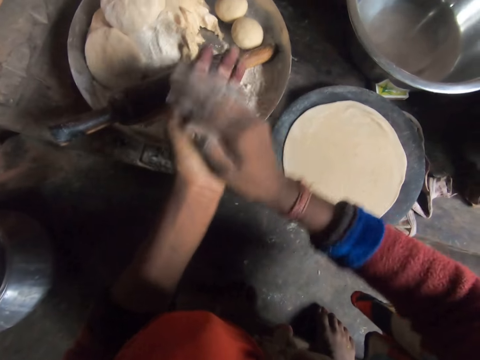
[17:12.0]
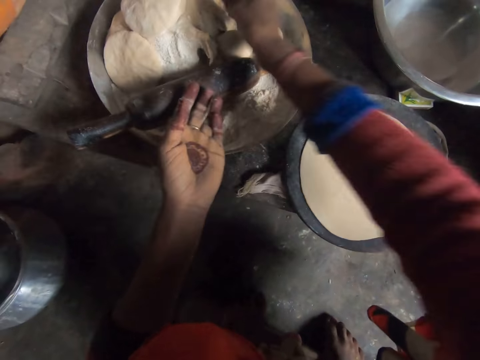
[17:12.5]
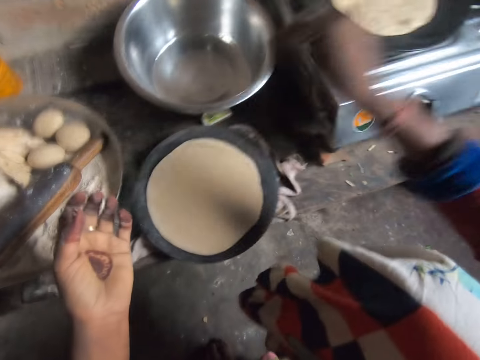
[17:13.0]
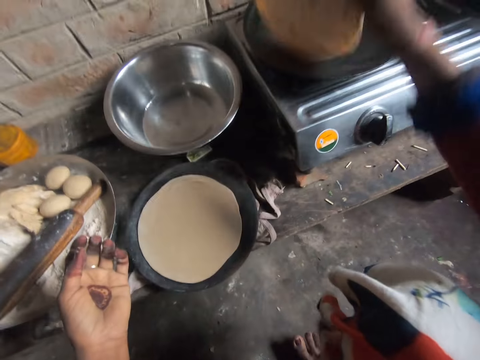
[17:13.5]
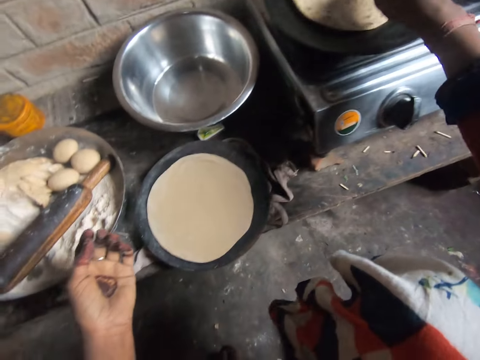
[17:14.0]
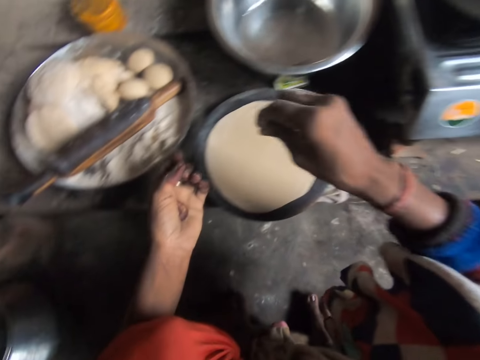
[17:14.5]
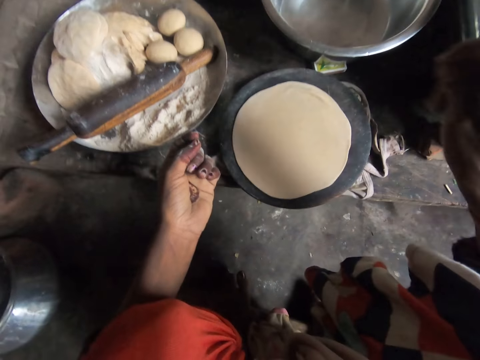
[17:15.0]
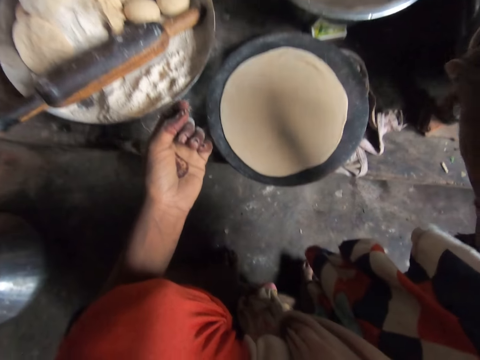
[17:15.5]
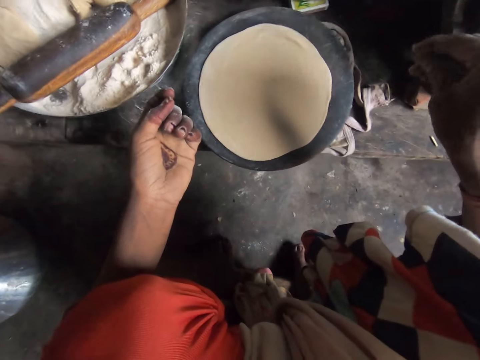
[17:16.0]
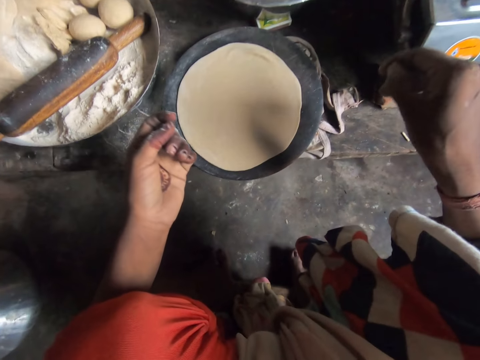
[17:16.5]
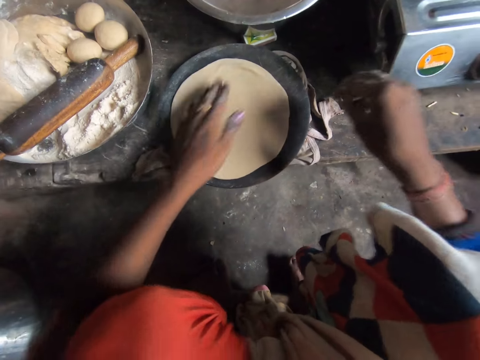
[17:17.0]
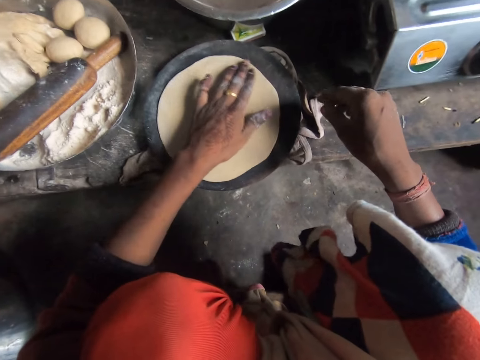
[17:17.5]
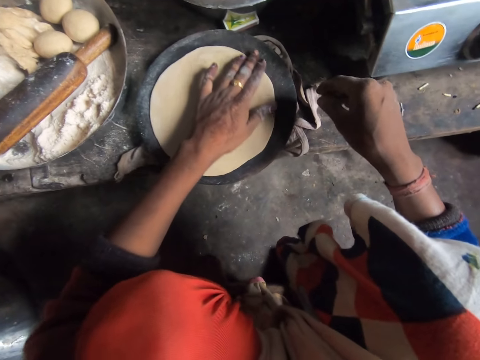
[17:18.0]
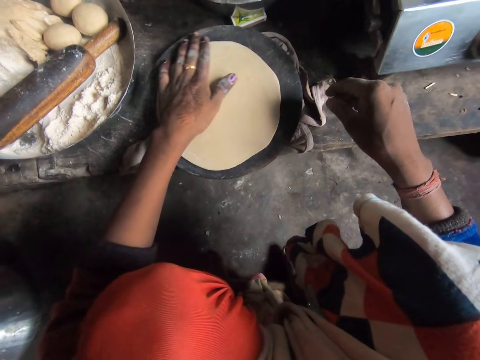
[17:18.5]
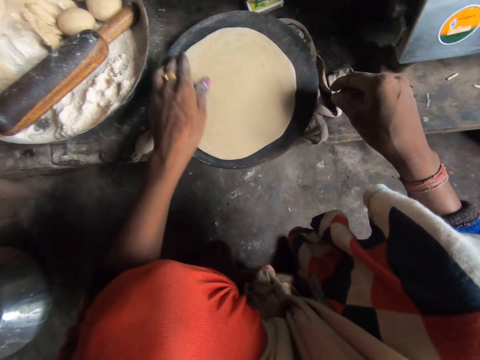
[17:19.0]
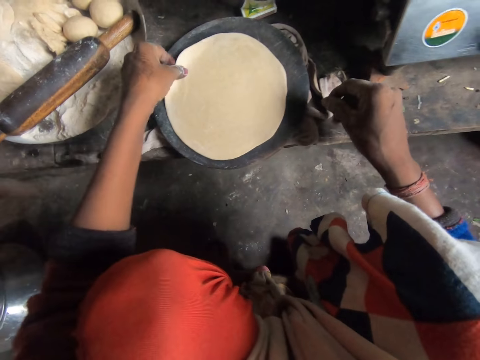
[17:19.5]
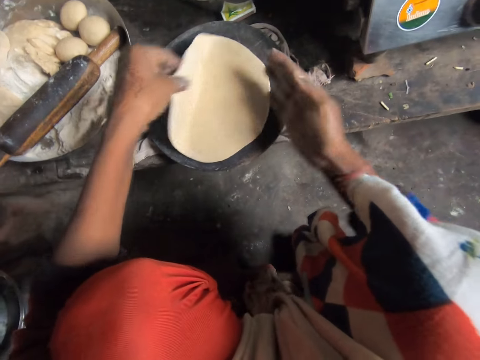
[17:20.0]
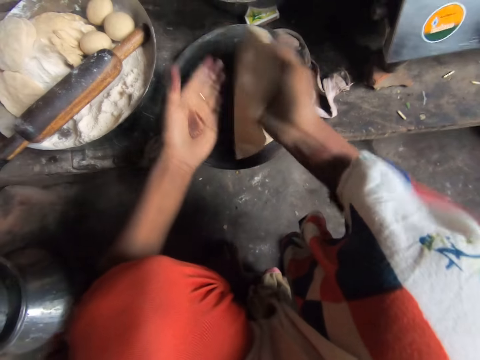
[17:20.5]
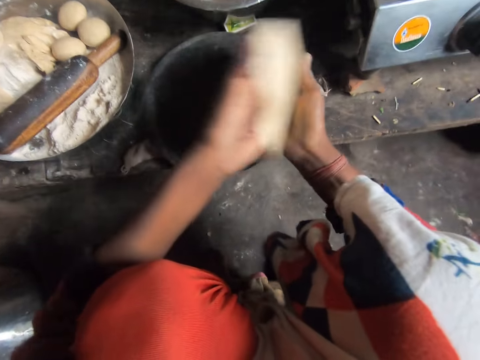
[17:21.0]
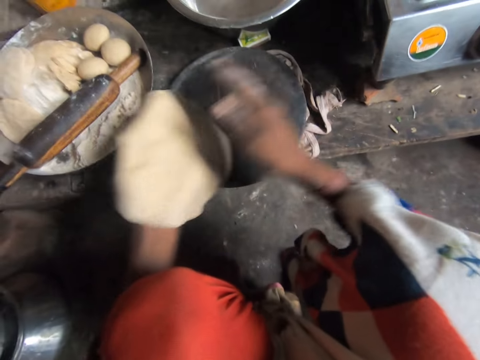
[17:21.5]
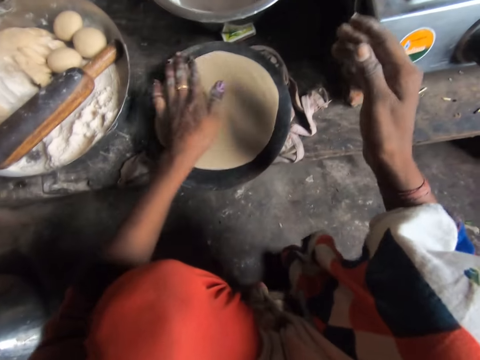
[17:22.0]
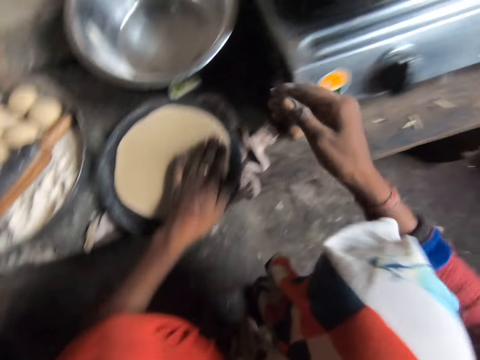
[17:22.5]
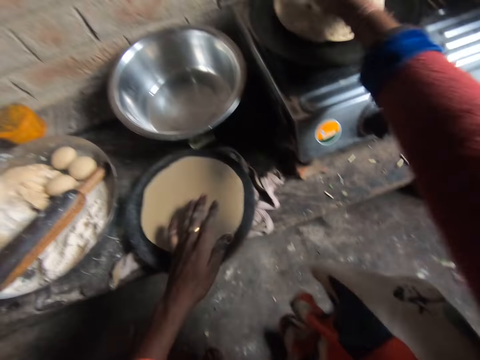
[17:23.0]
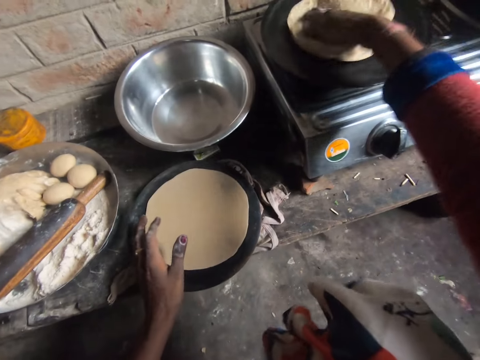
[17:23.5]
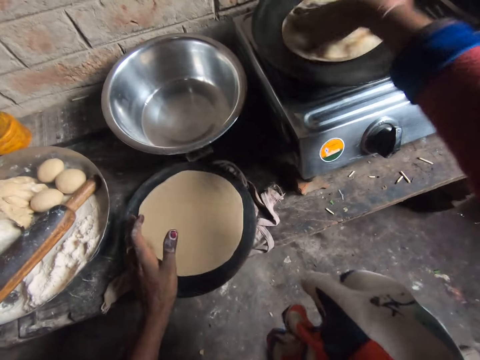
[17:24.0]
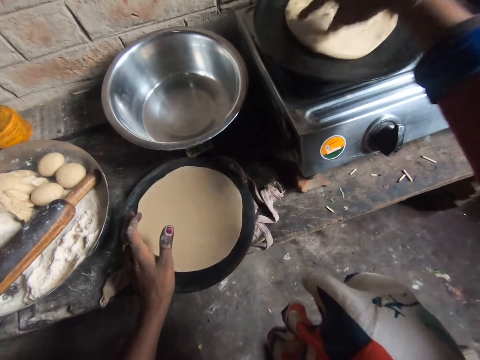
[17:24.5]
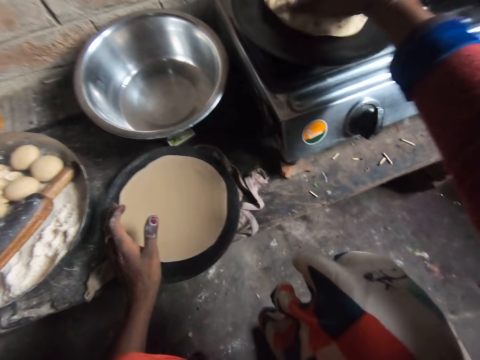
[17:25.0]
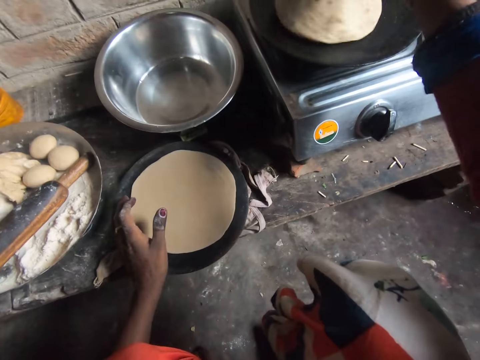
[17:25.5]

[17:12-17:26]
The camera wearer drops the dough in the tray. She flips the dough on the pan. She touches the dough and rubs the dough. She picks up the dough from the wood. She flips the dough between her hands. She drops the dough on the wood. She rubs the dough. She turns the dough.

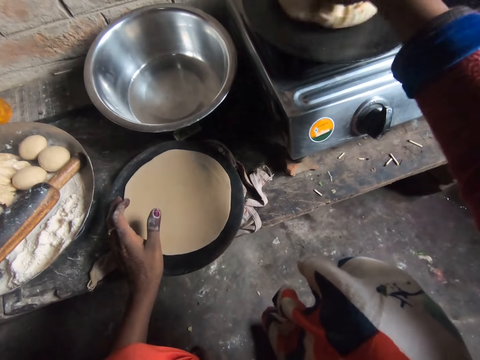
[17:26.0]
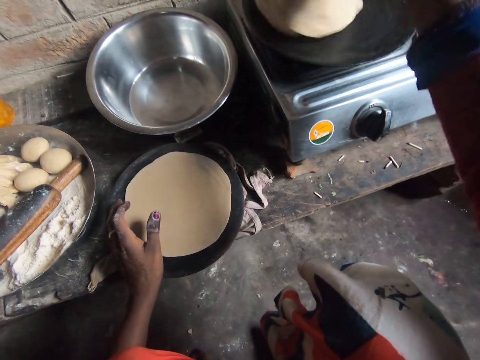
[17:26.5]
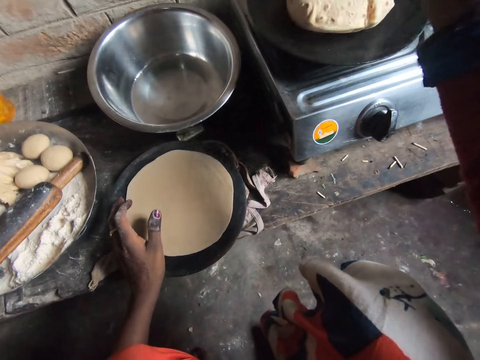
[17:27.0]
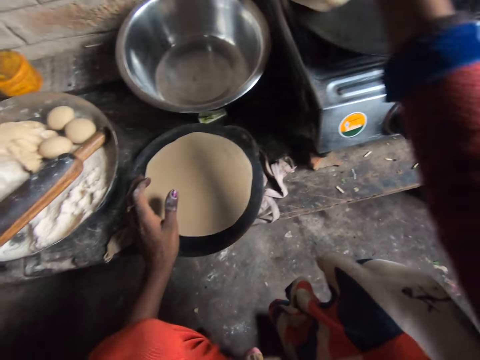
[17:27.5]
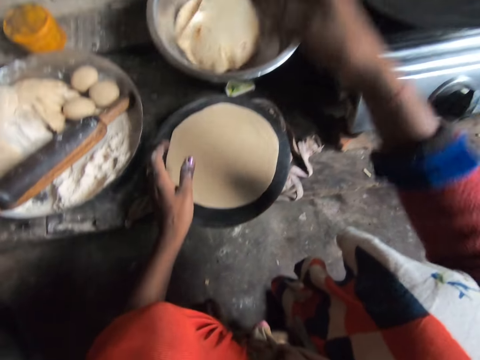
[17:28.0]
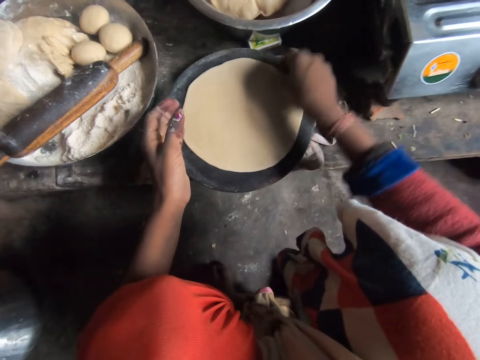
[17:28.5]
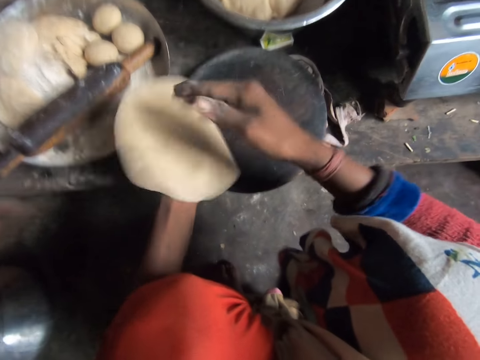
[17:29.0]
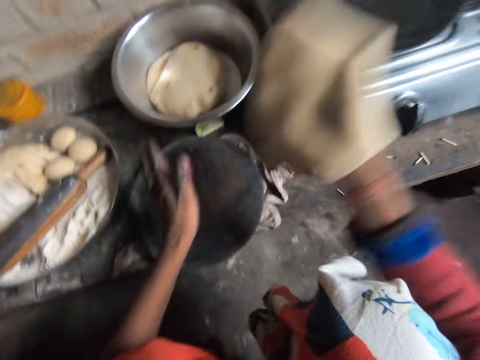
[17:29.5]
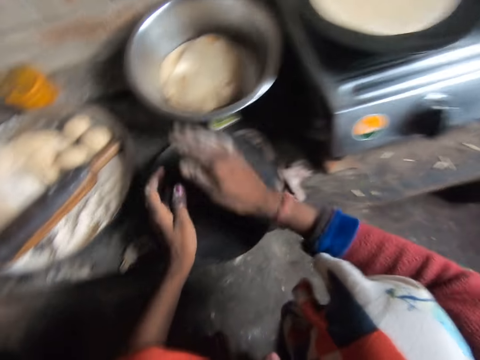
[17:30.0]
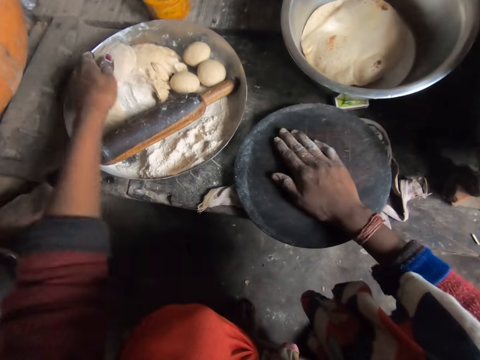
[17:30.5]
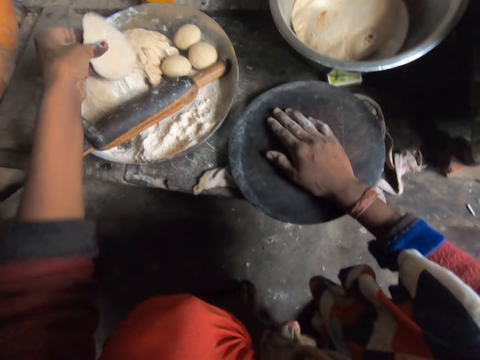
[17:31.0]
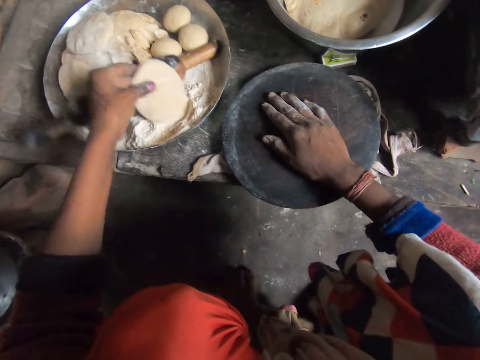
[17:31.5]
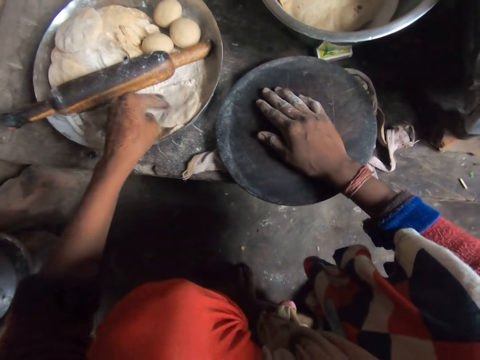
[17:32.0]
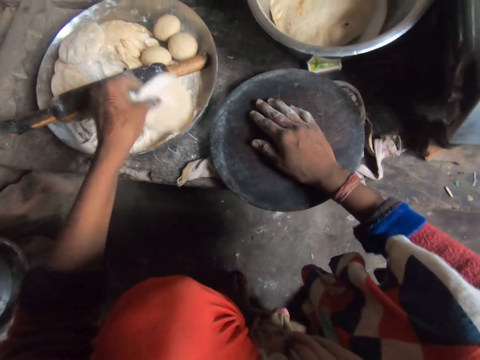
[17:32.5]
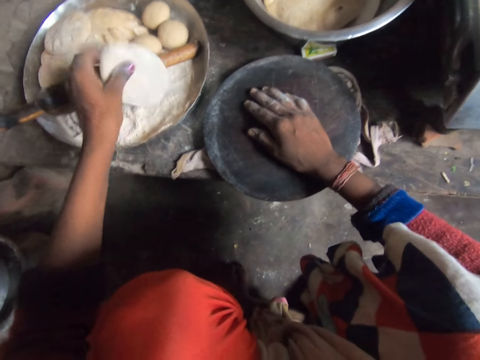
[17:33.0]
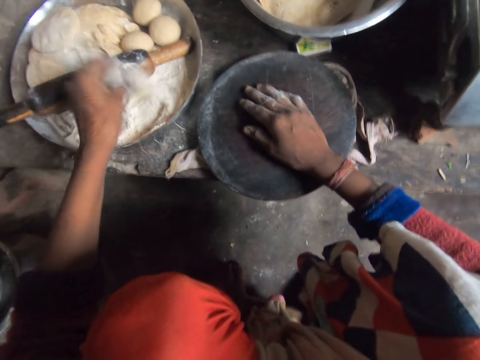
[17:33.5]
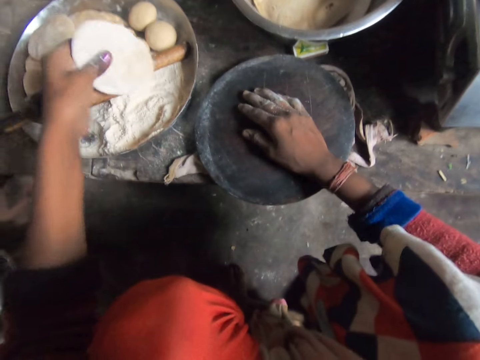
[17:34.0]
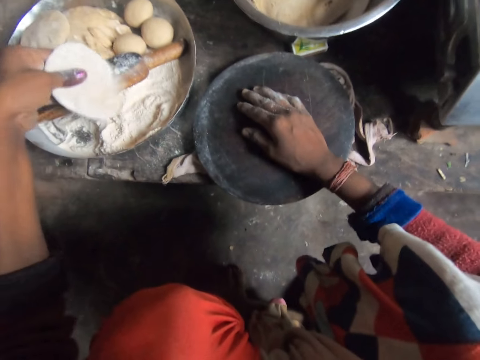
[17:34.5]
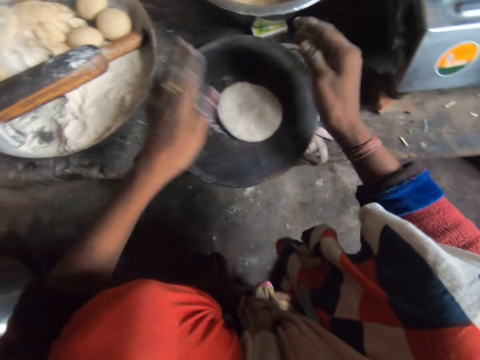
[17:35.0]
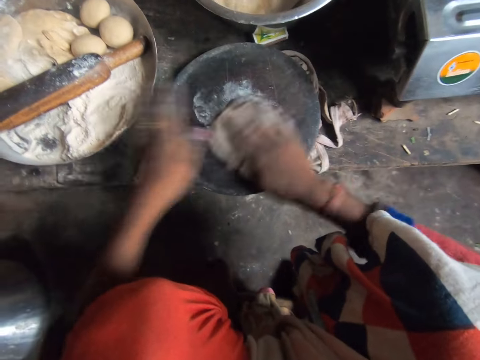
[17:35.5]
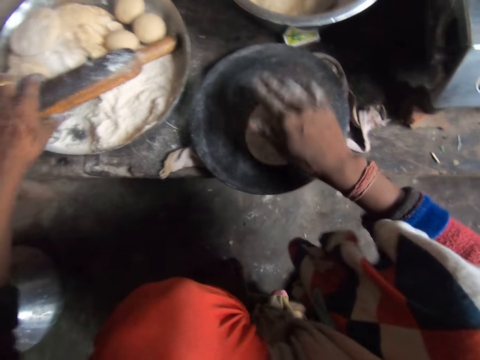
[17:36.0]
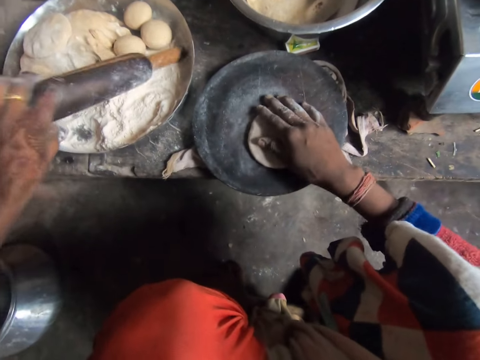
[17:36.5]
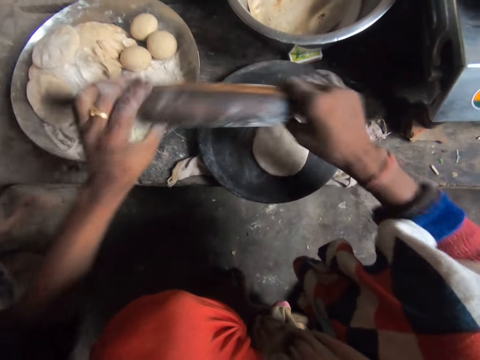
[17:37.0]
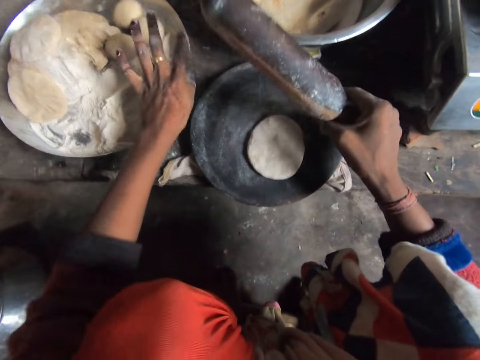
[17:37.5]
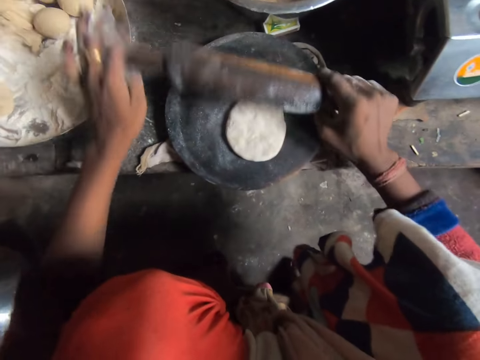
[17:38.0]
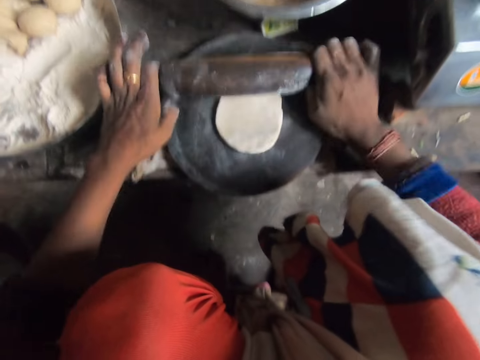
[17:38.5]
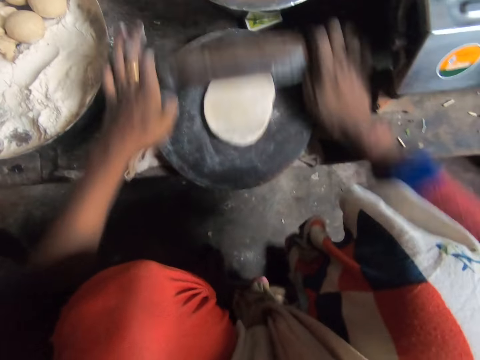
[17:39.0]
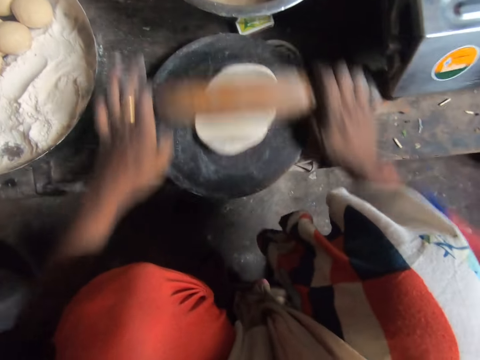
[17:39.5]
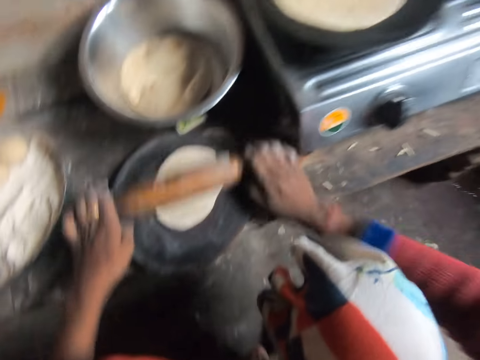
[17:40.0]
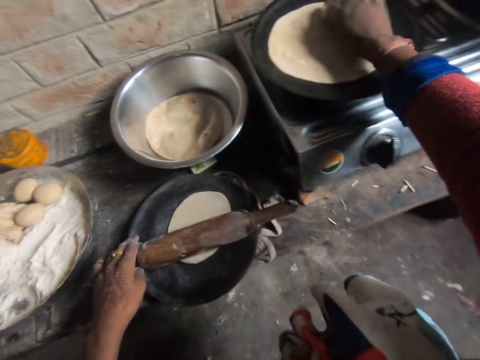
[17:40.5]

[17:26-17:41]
The camera wearer pushes the dough into the bowl. They place the flat bread in the cooking pot. They pick up the dough from the wood. They drop the dough on the pan. They pick up a dough from the tray. They place the dough on the flour. They put flour on the dough. They drop the dough on the wood. They move the dough and rub the dough. They pick up the rolling pin from the tray. They move the tray. They flatten the dough with the rolling pin.
